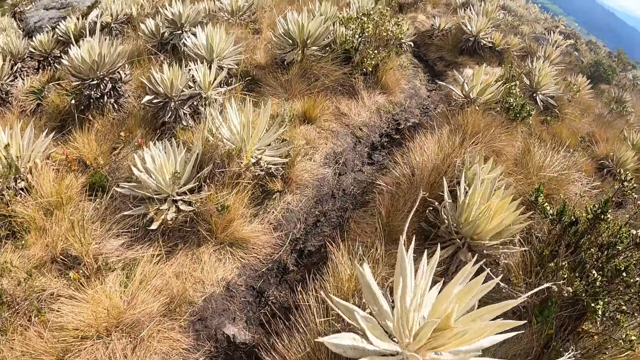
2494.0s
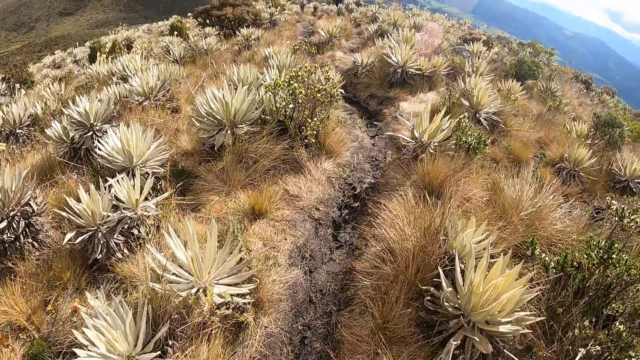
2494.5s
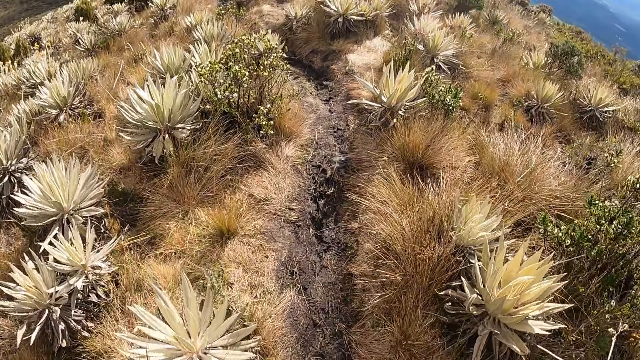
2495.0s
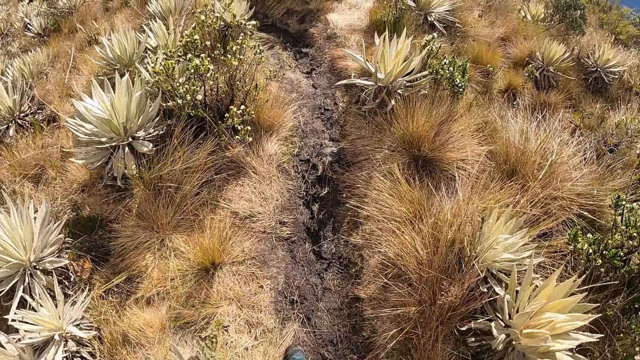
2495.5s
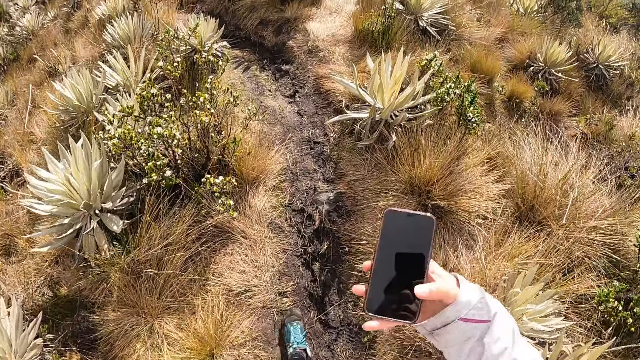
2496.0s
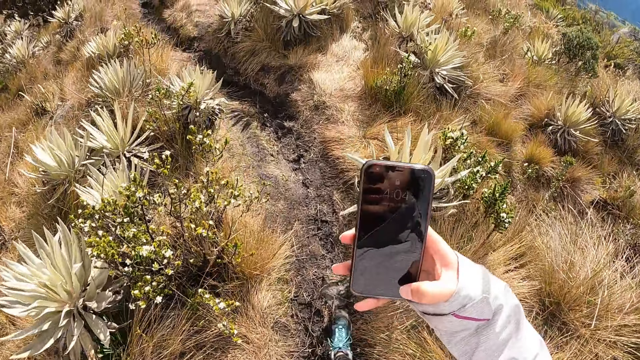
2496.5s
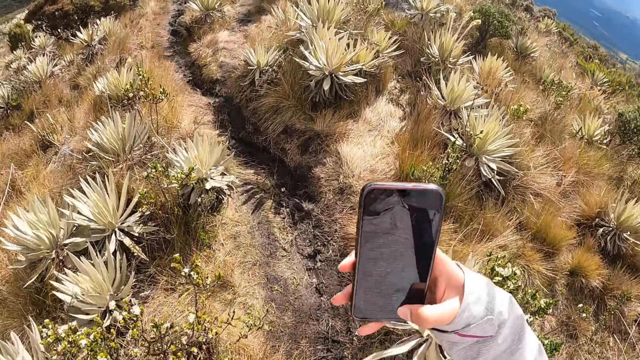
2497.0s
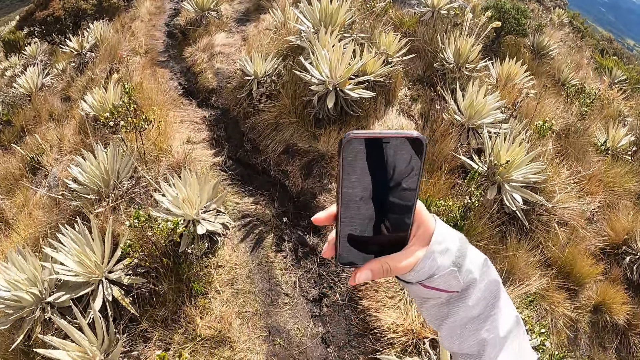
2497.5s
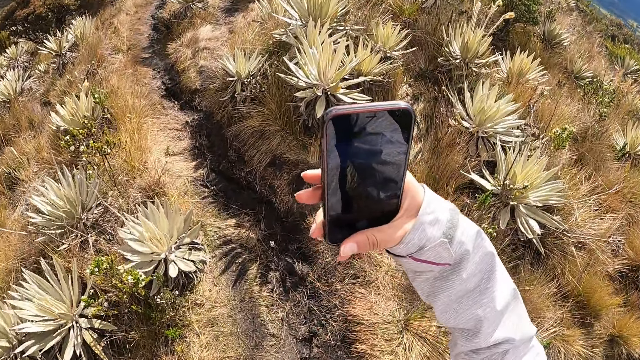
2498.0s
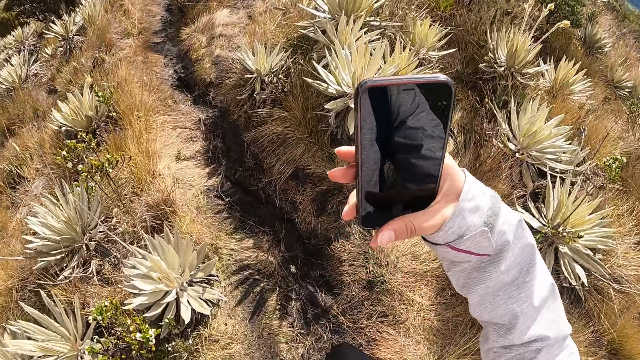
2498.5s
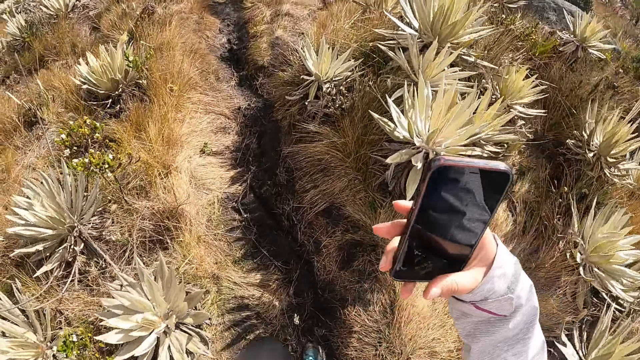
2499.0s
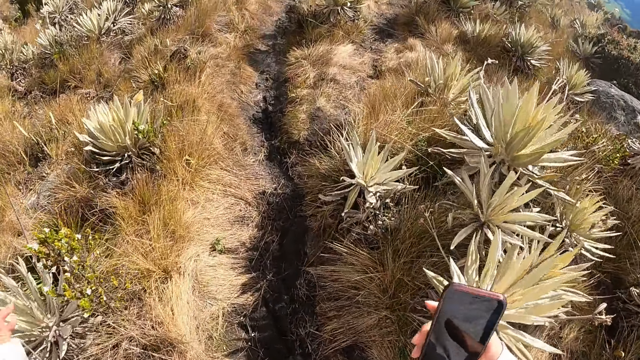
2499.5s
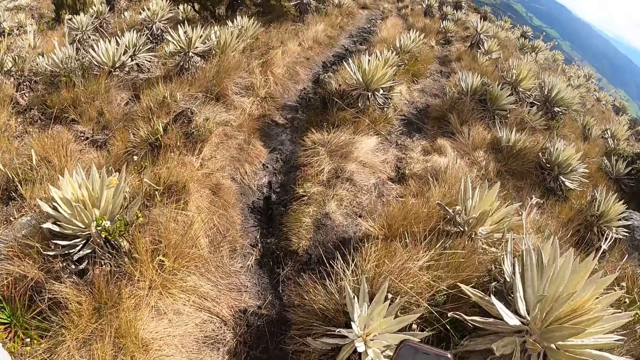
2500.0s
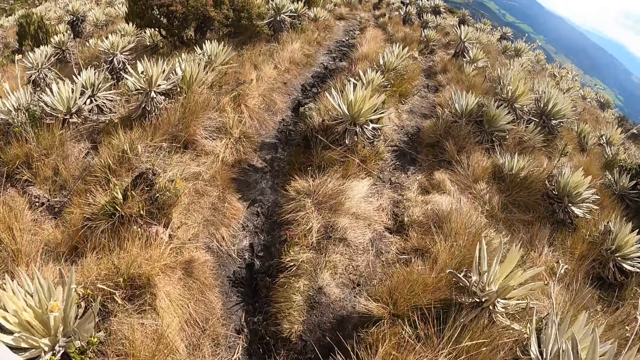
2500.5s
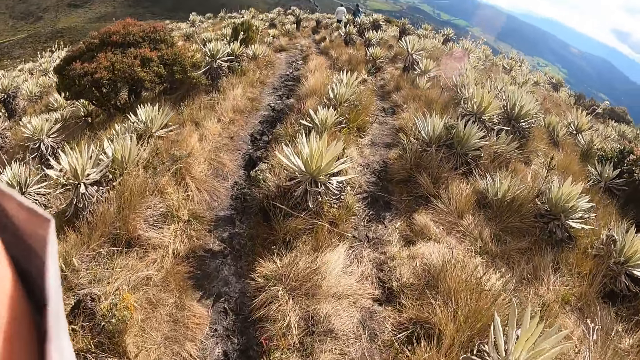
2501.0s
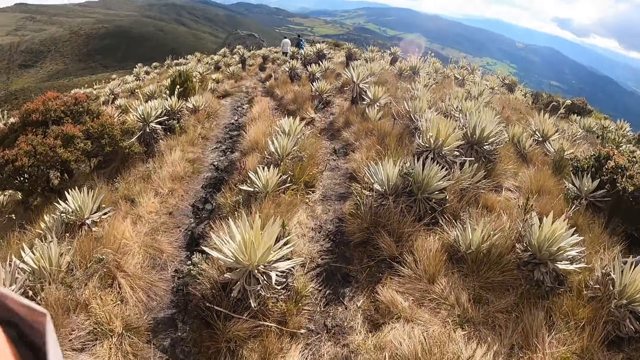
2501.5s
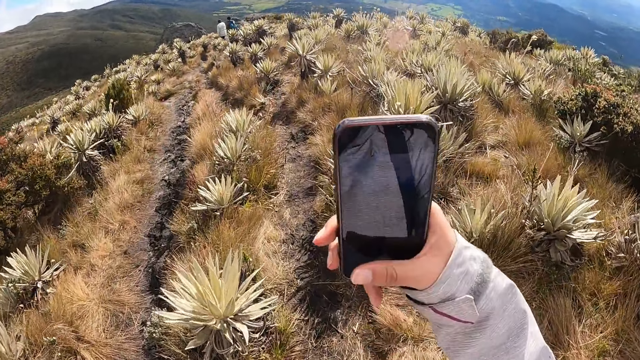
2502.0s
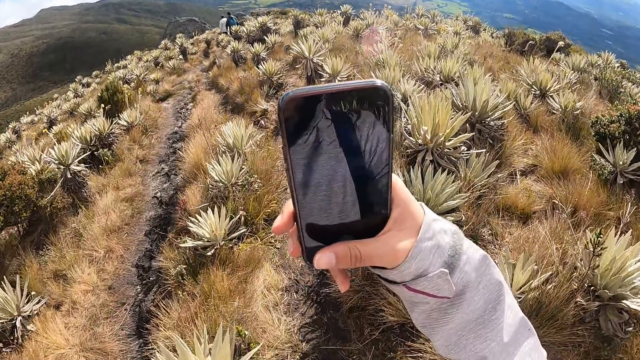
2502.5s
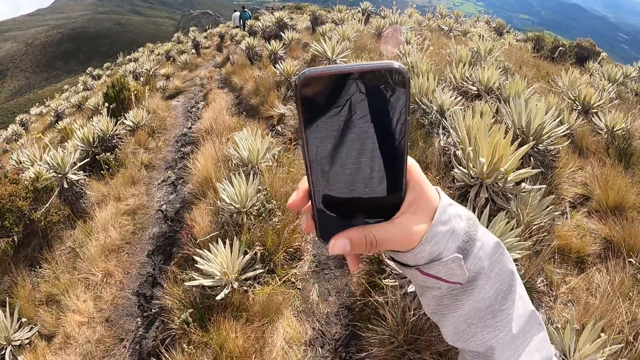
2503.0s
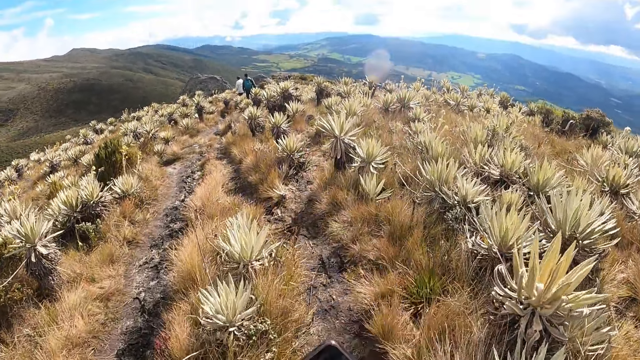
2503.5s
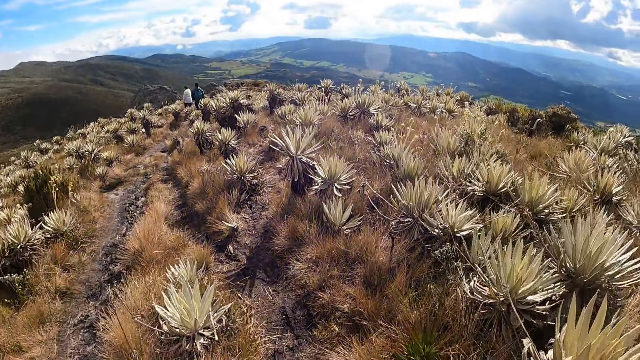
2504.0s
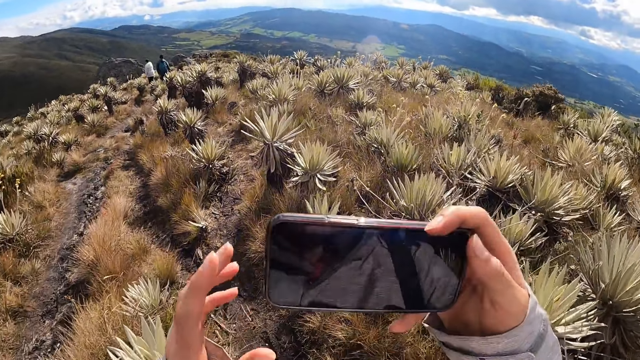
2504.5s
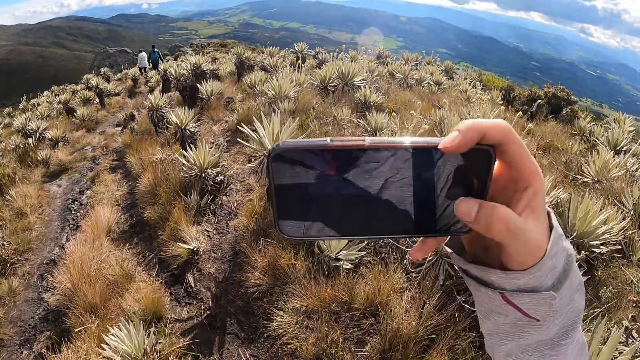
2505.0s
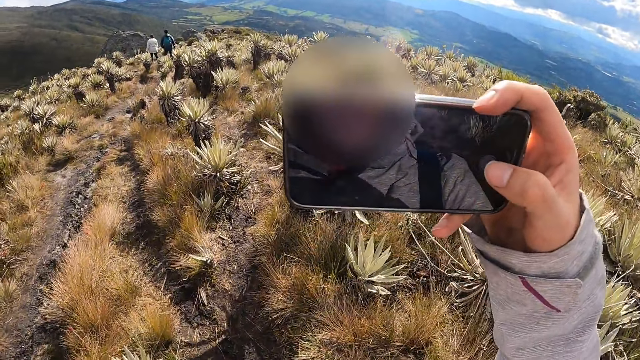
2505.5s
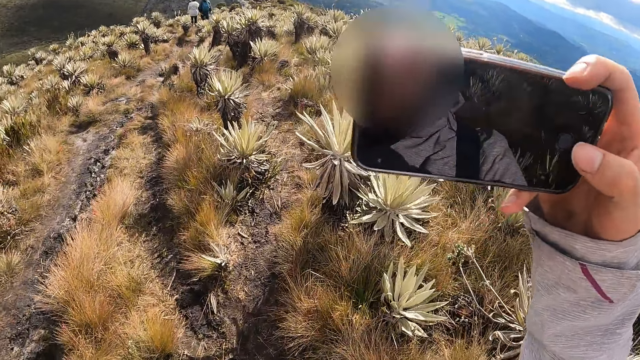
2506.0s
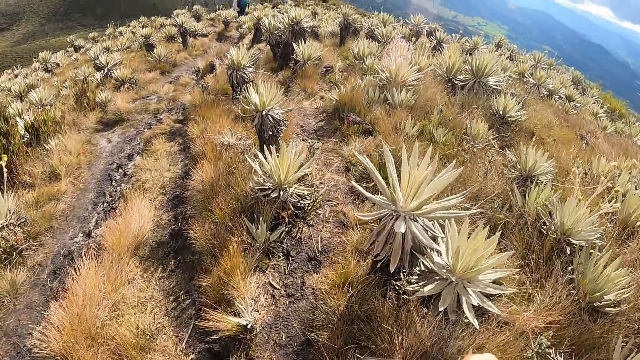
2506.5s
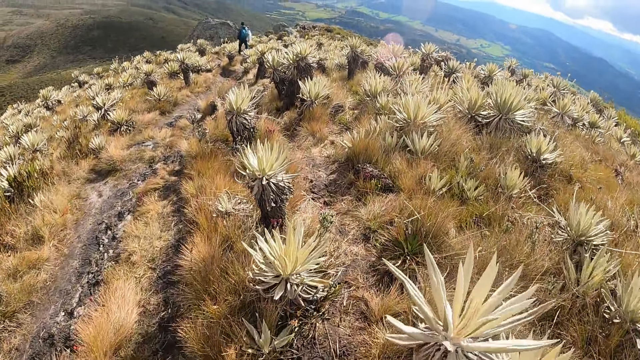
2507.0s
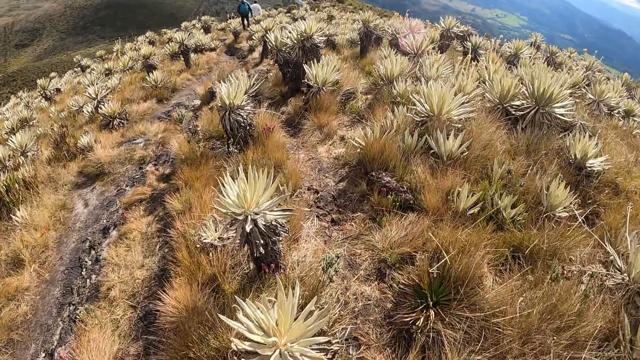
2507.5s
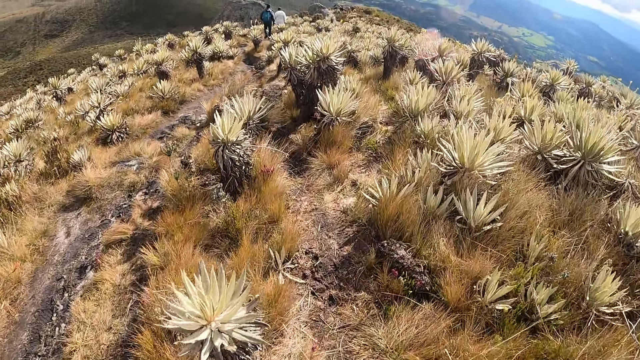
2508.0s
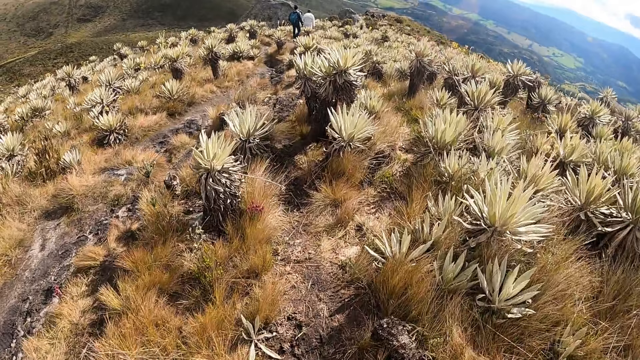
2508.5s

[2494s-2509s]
The camera wearer operates a phone in her right hand. She takes photos using the phone. She touches a camera on her head with her left hand. She operates the phone in her right hand. She operates it again.

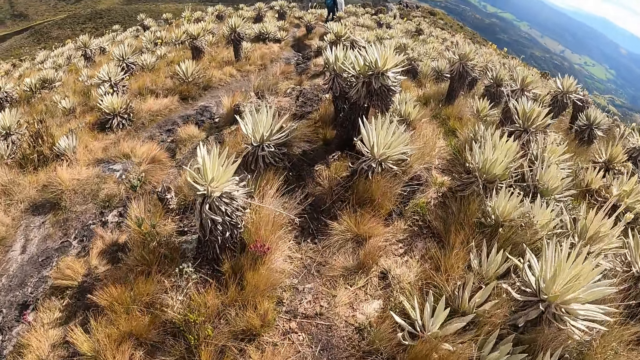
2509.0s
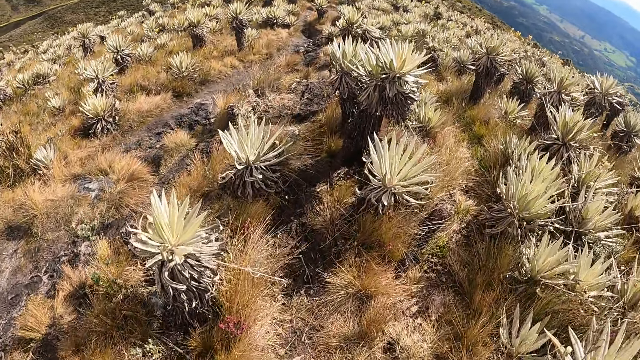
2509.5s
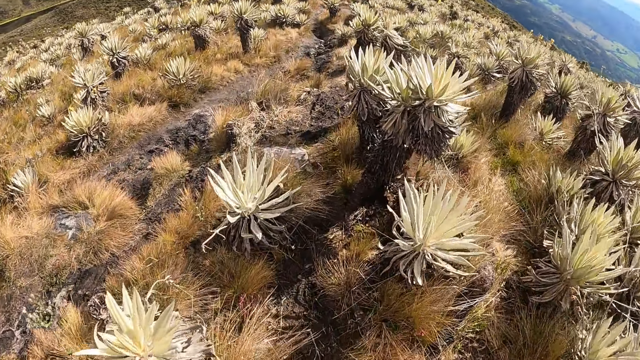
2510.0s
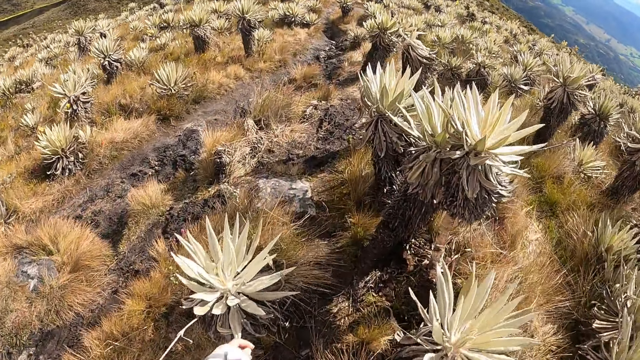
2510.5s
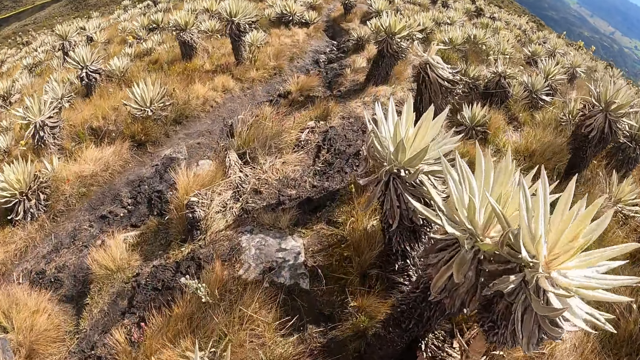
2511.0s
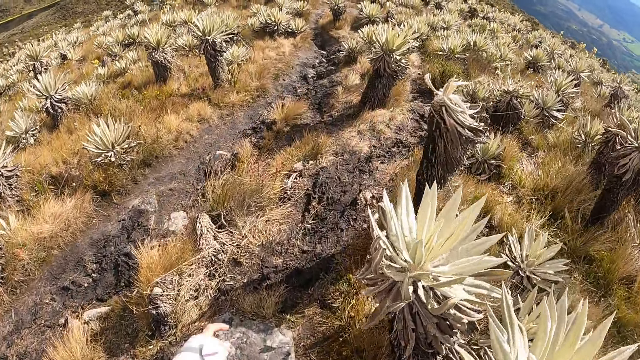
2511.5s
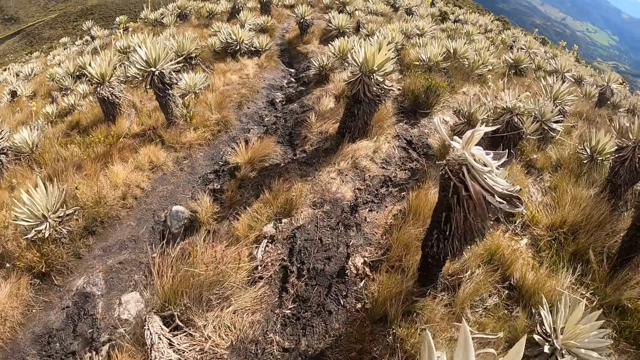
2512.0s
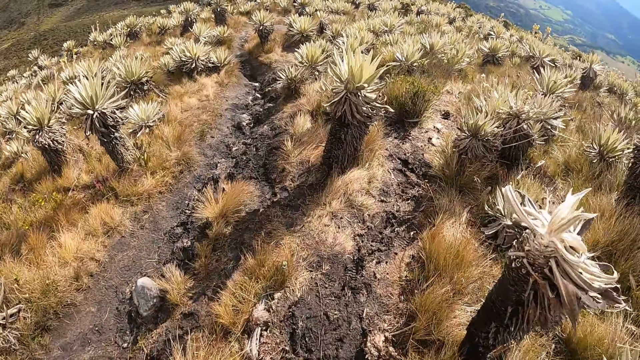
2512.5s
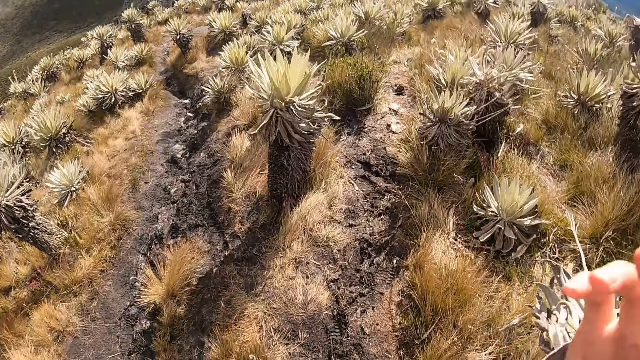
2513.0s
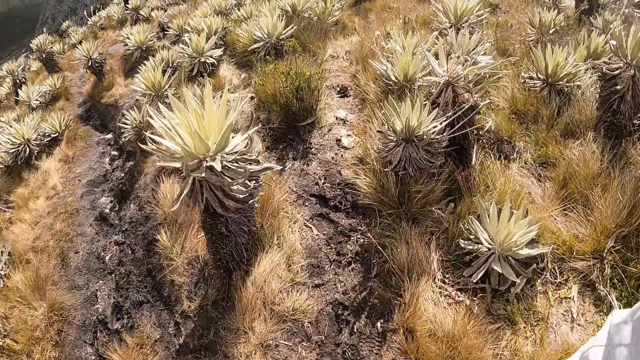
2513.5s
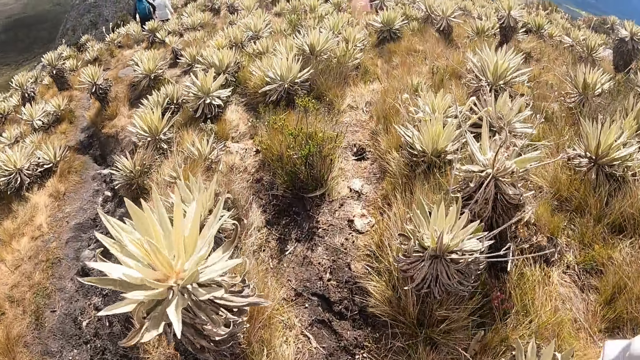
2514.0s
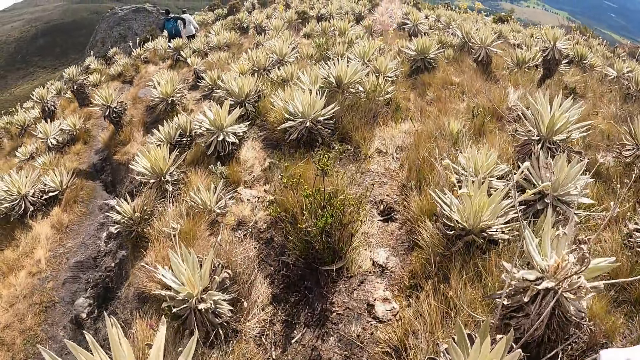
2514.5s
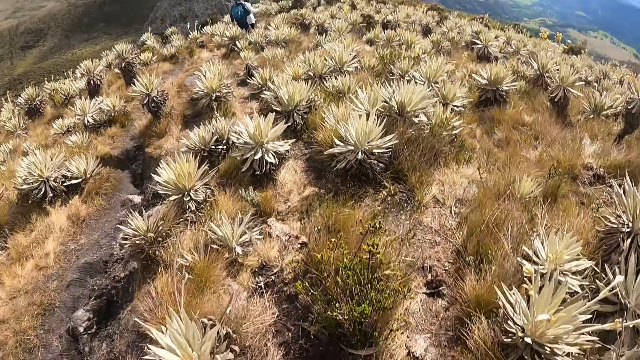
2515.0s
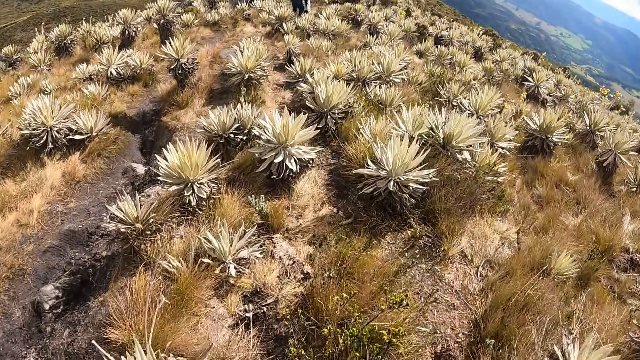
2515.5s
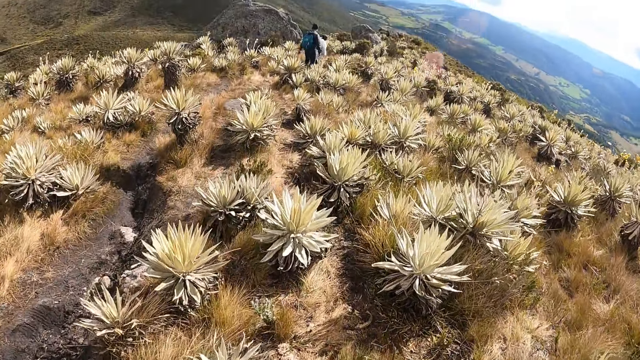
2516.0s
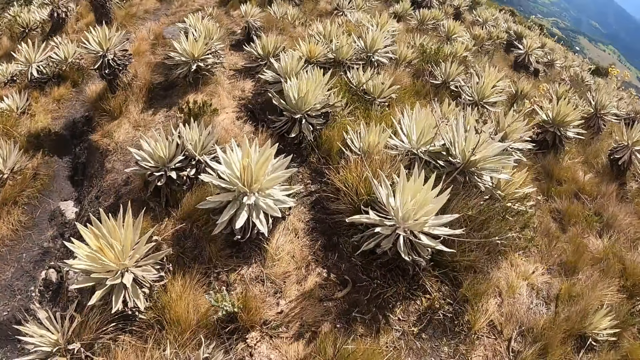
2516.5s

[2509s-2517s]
The camera wearer touches the camera on her head with her right hand.
